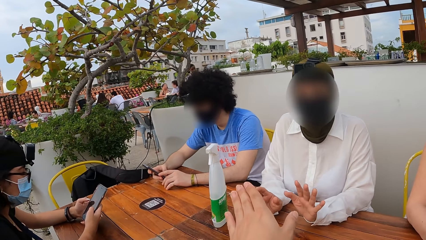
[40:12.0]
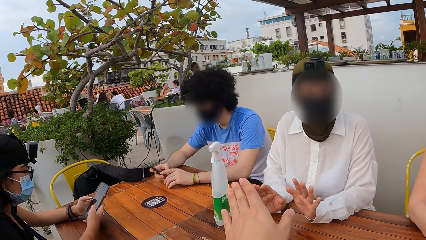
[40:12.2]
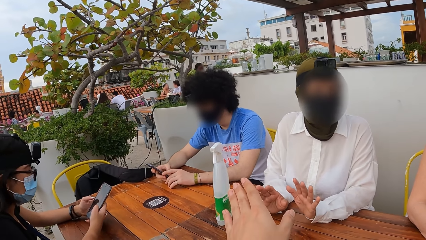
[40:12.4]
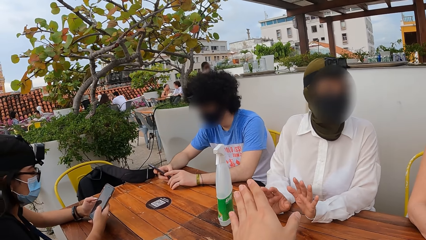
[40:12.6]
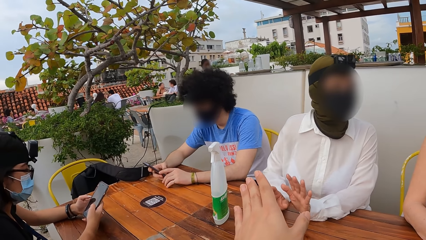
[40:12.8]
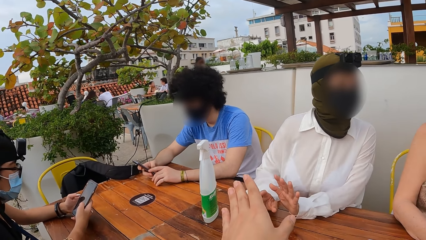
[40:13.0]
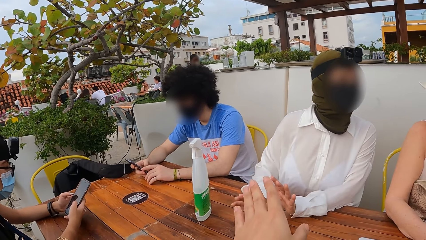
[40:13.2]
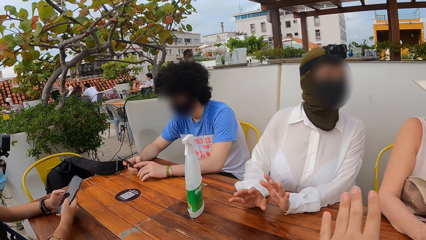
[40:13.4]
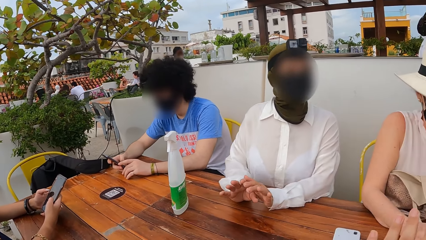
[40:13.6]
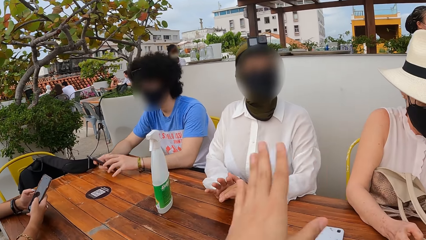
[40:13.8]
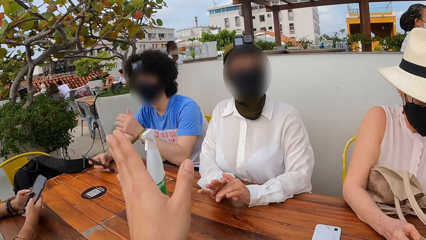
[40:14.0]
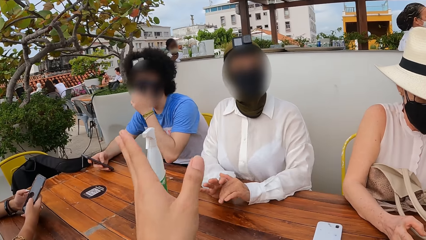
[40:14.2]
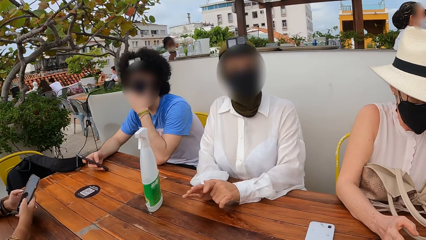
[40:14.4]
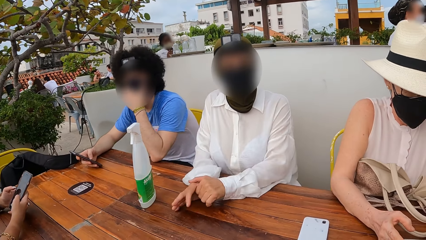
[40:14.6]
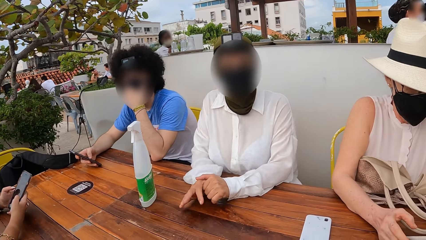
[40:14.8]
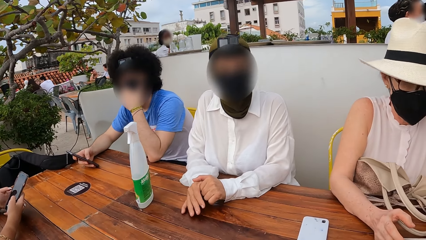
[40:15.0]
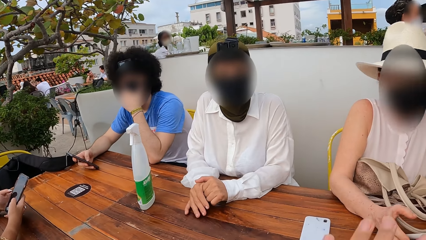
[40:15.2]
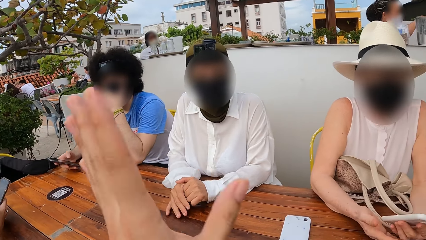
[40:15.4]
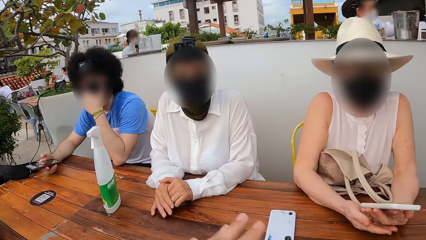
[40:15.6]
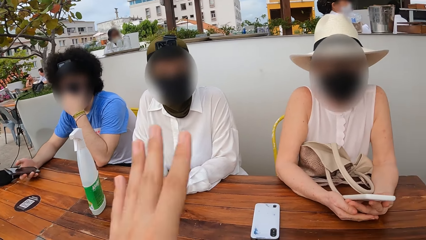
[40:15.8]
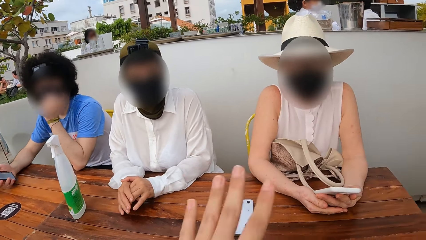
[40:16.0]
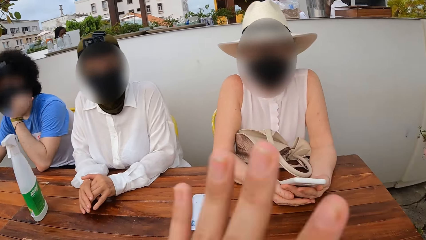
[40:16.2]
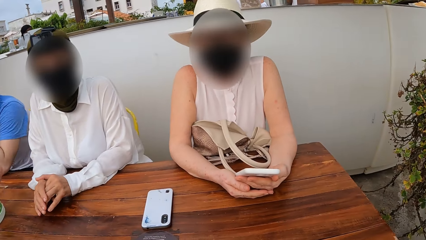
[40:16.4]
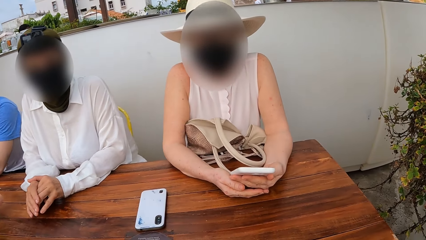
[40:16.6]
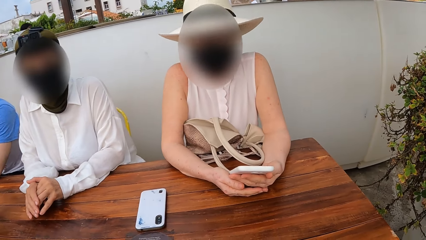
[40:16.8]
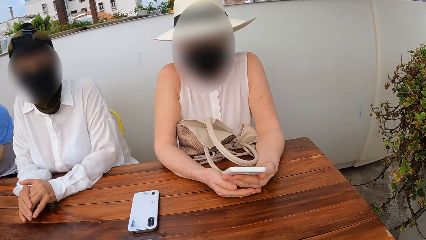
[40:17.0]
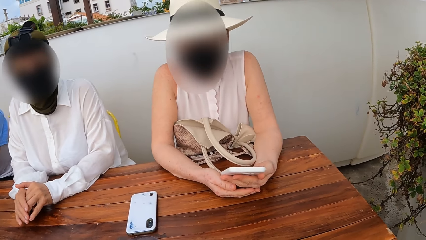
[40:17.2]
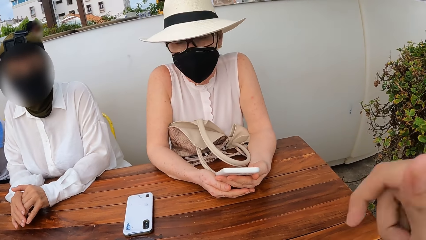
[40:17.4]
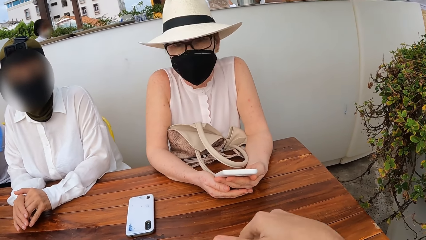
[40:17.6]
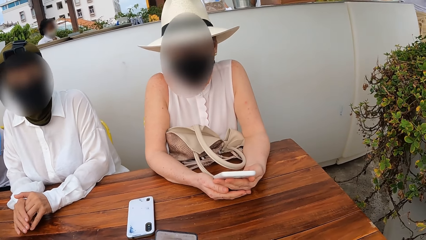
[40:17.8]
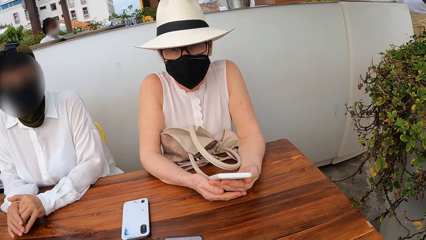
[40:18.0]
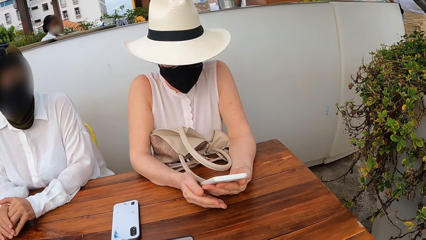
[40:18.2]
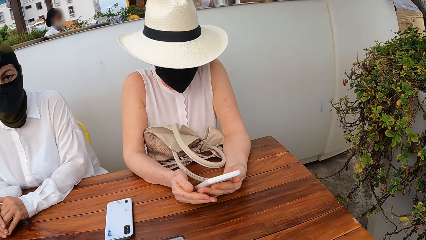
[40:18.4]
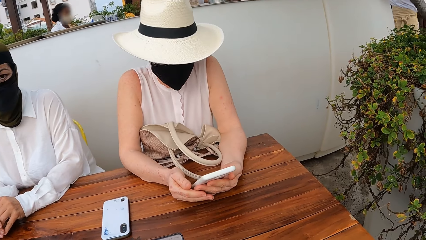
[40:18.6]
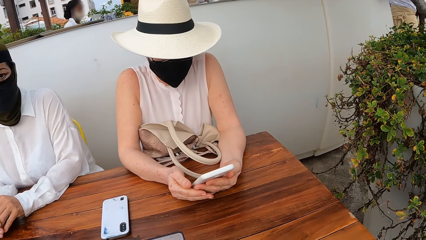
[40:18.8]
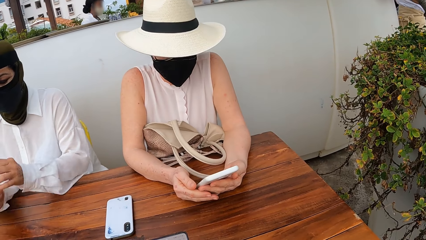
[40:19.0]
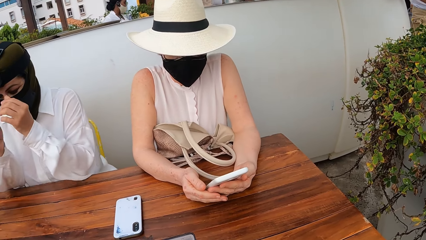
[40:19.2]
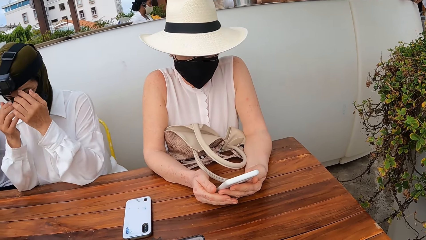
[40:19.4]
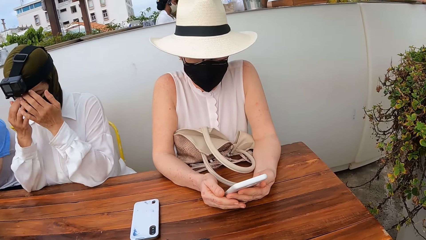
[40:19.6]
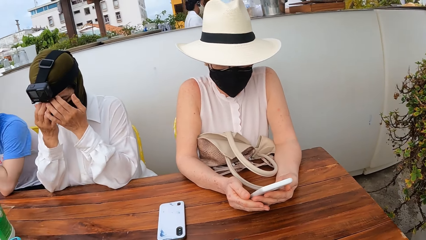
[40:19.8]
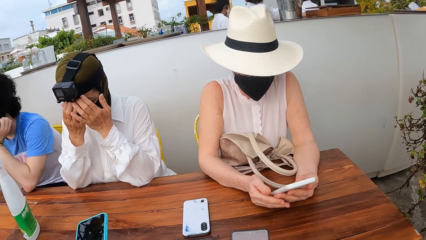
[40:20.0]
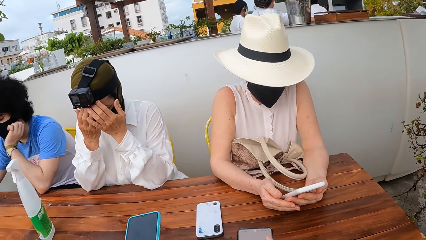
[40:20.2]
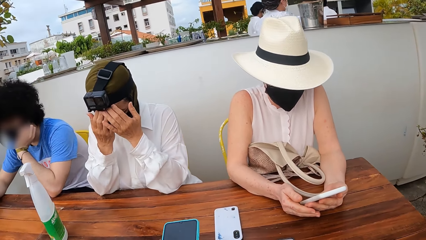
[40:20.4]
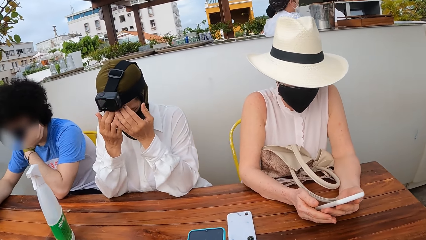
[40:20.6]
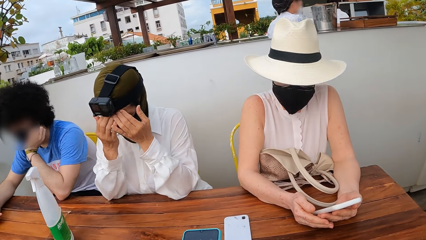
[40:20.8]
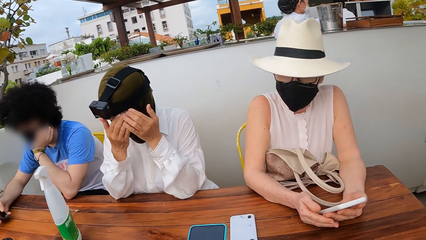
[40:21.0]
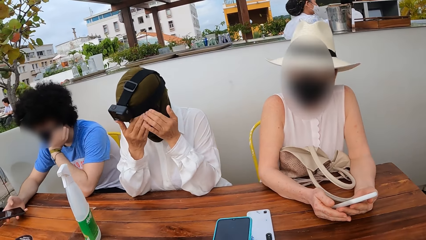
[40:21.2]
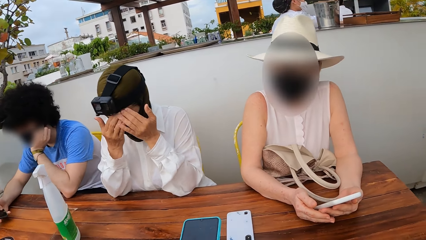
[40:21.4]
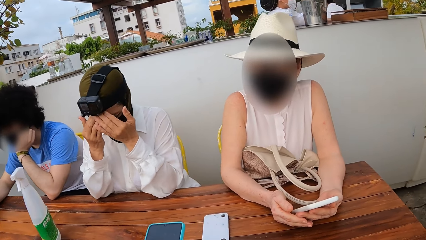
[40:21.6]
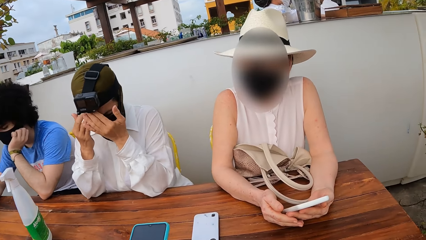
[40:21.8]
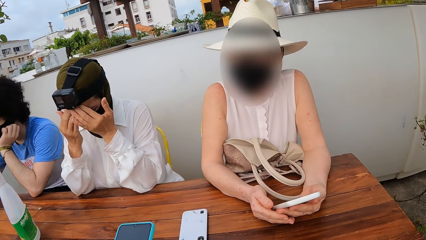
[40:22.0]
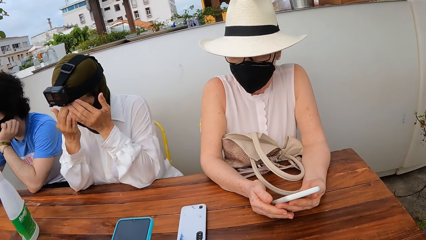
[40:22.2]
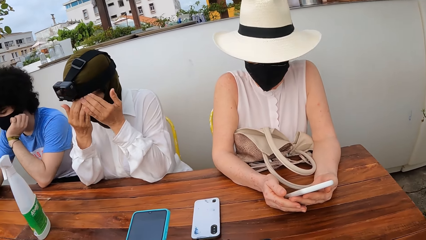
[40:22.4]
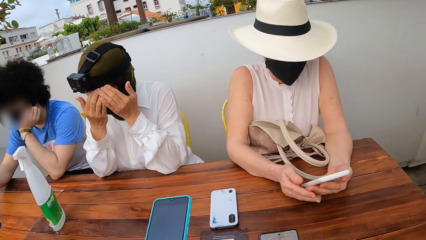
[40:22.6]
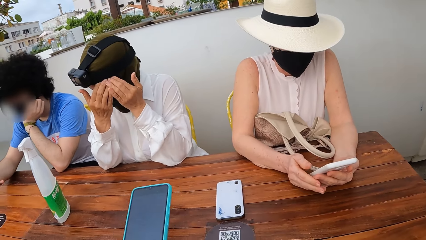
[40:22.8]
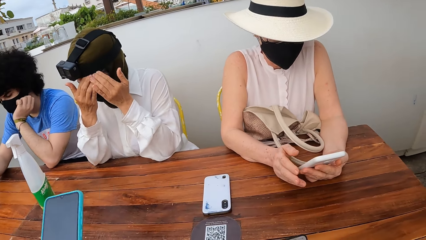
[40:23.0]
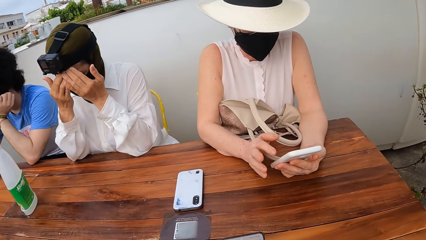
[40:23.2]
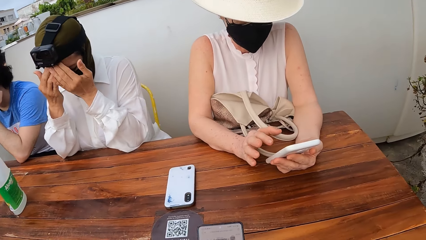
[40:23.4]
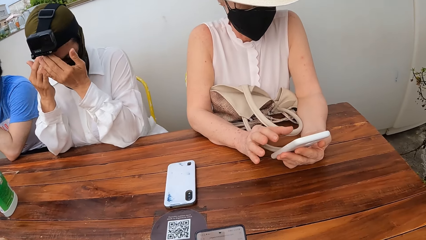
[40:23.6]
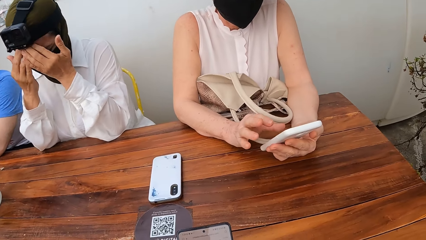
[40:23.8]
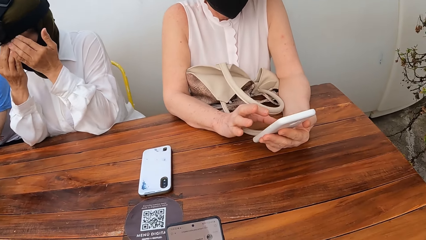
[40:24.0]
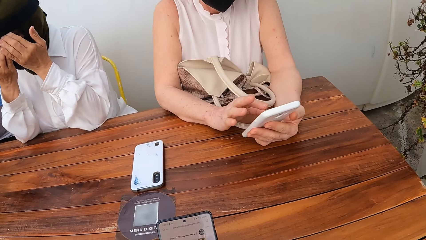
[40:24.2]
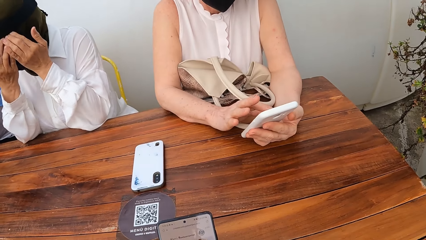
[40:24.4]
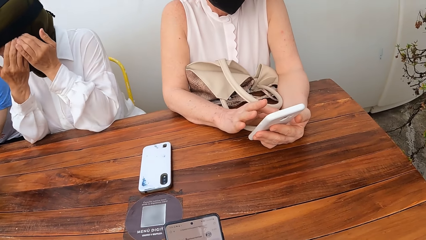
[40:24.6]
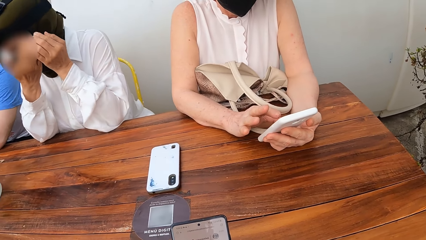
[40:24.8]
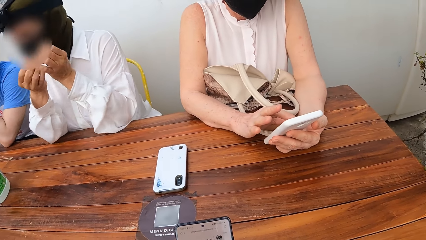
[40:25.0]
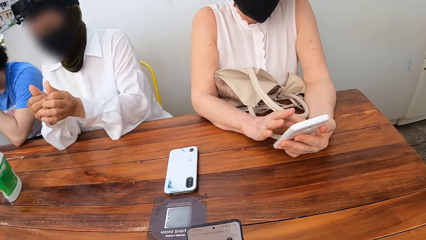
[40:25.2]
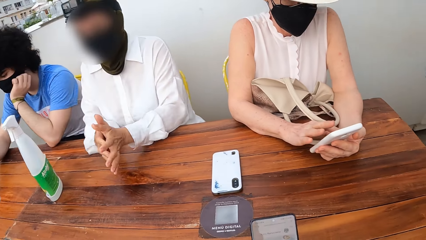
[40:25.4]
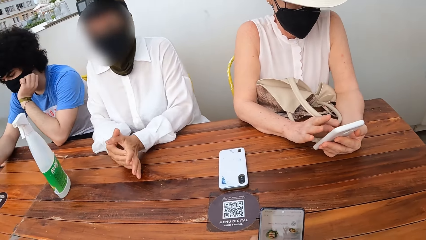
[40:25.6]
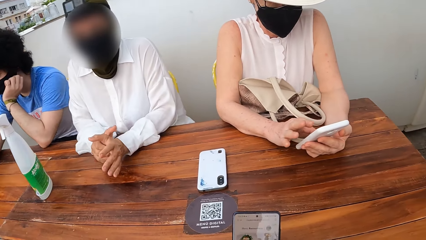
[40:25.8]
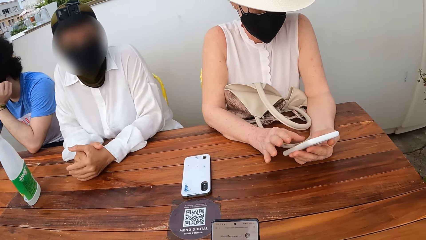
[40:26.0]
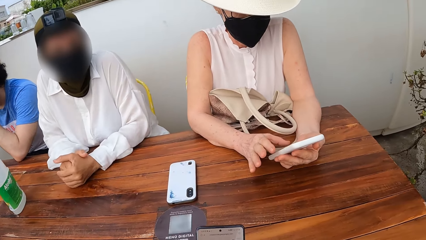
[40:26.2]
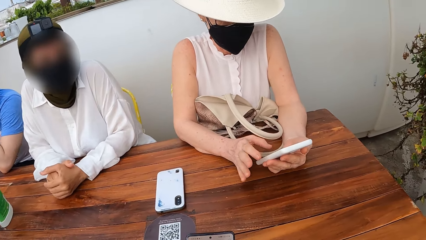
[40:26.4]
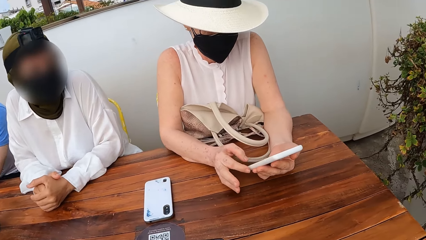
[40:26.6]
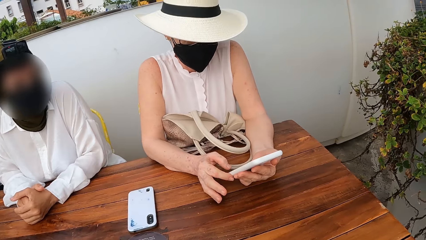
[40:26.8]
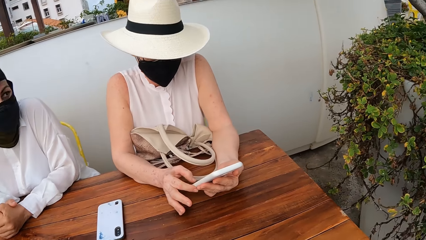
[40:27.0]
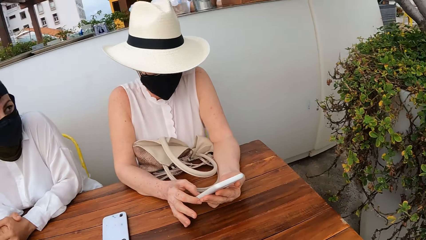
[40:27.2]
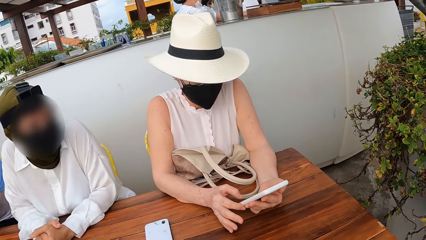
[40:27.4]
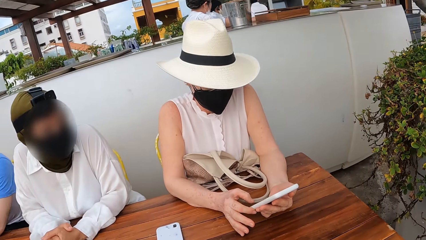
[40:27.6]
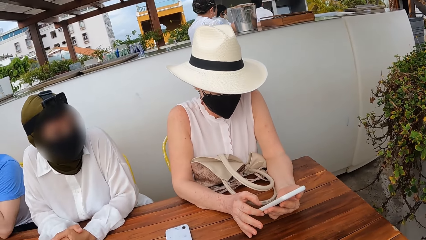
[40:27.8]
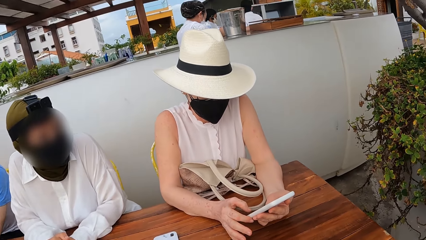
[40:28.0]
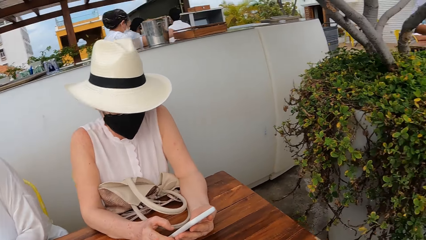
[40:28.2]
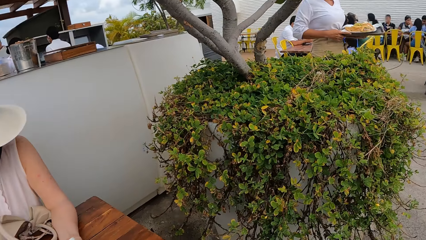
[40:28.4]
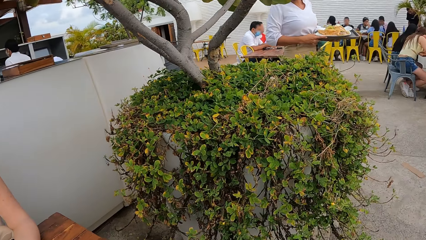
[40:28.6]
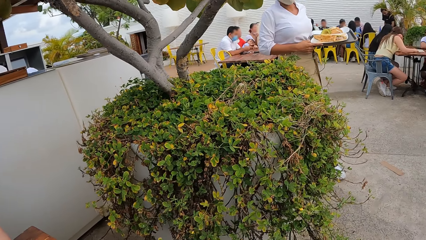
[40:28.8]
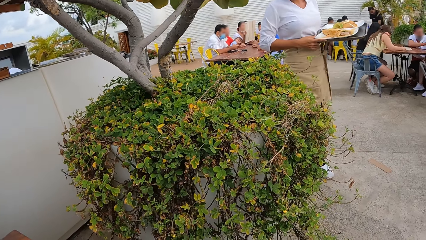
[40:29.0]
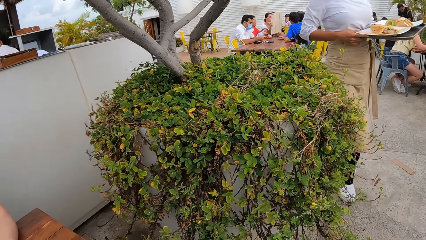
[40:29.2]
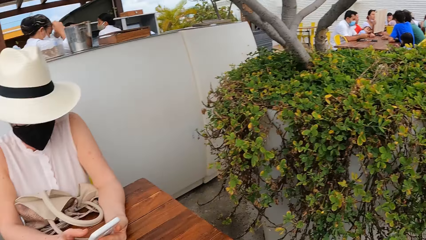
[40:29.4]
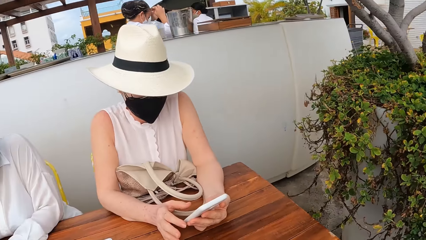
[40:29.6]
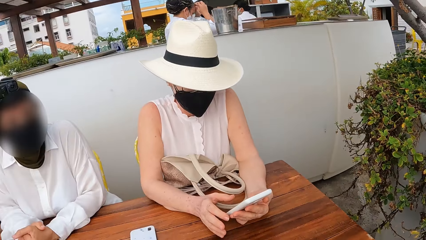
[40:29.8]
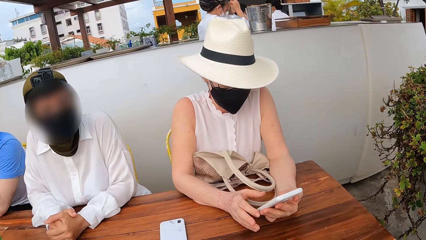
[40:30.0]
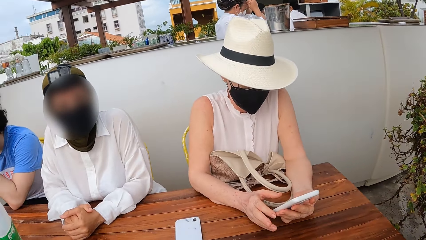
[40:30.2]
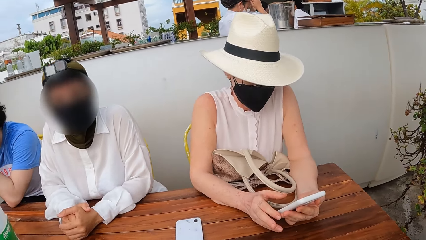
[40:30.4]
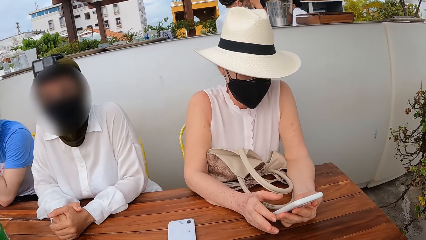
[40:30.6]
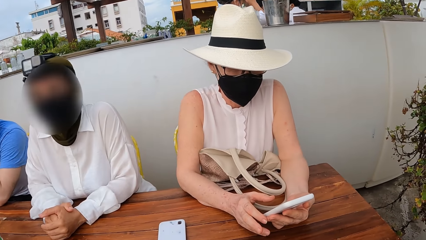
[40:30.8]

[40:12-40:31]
The camera wearer makes gestures. They talk to a woman. They stare at the woman. They look around. They press the phone. They use the phone. They look around.
